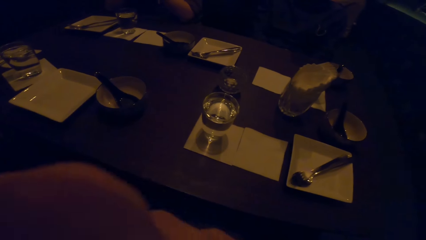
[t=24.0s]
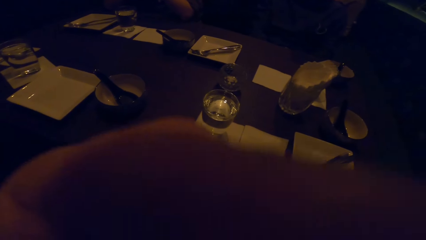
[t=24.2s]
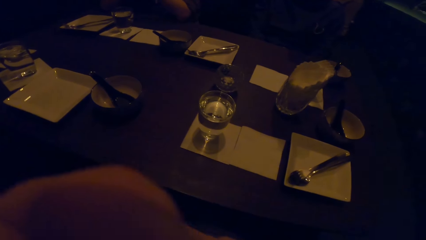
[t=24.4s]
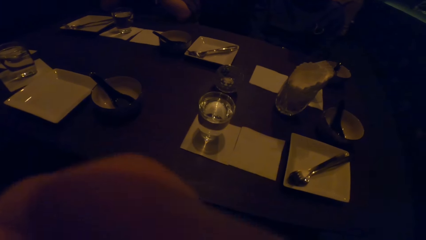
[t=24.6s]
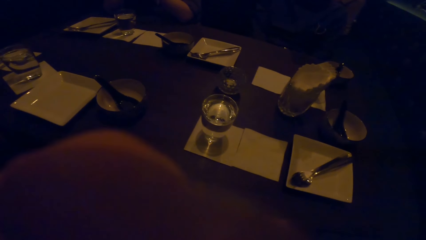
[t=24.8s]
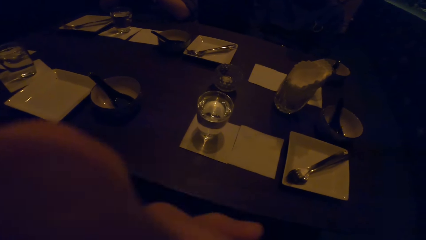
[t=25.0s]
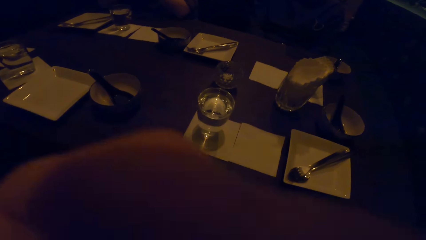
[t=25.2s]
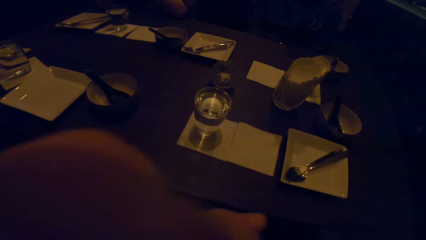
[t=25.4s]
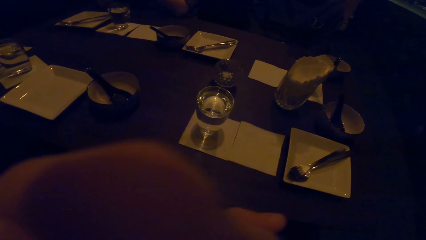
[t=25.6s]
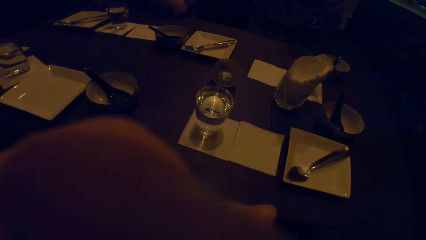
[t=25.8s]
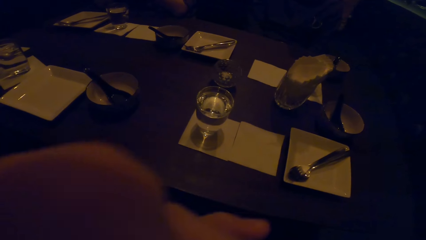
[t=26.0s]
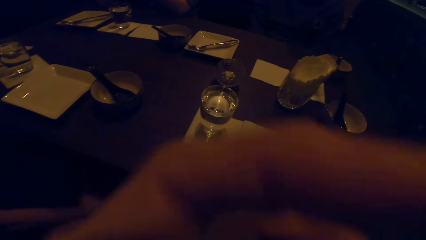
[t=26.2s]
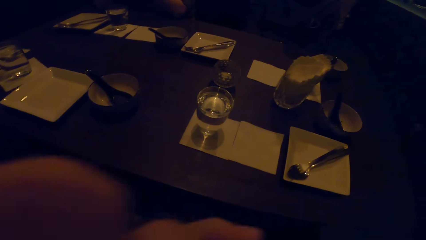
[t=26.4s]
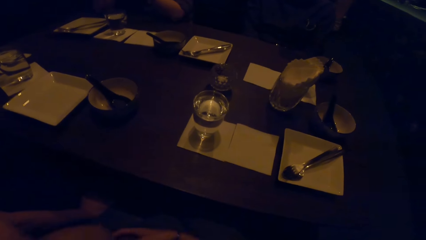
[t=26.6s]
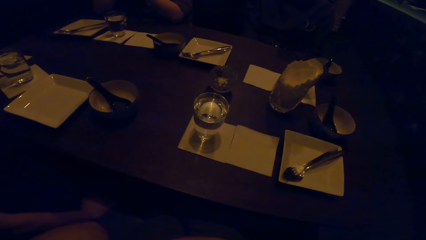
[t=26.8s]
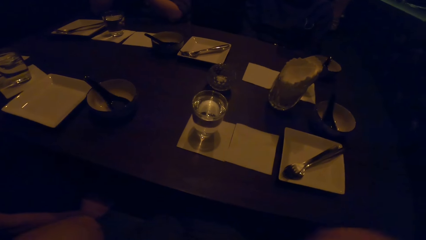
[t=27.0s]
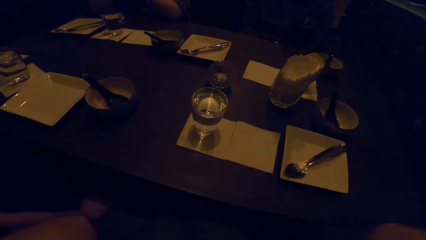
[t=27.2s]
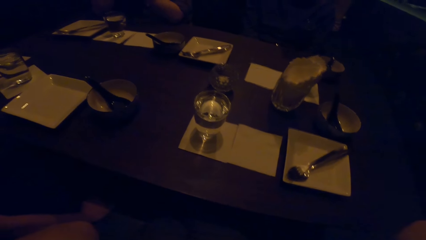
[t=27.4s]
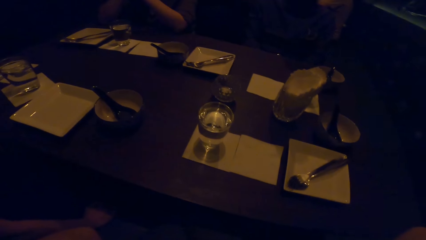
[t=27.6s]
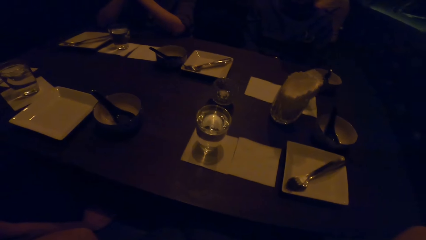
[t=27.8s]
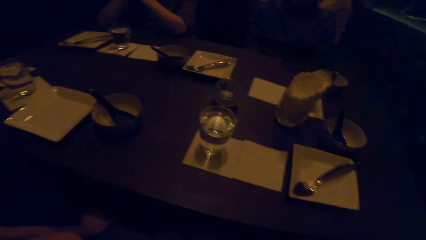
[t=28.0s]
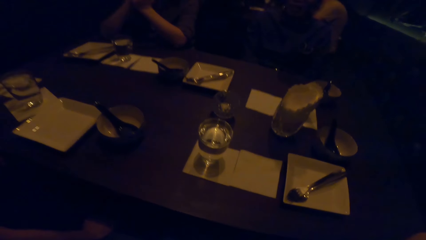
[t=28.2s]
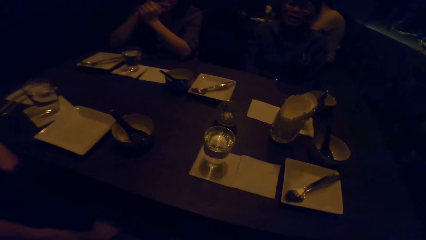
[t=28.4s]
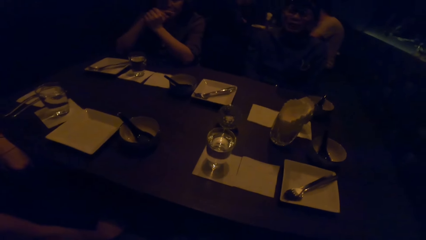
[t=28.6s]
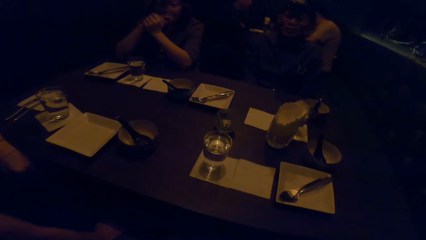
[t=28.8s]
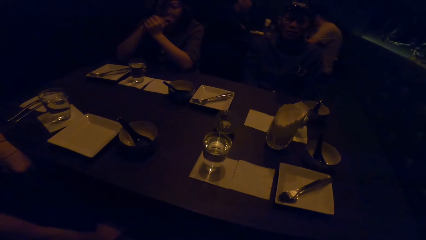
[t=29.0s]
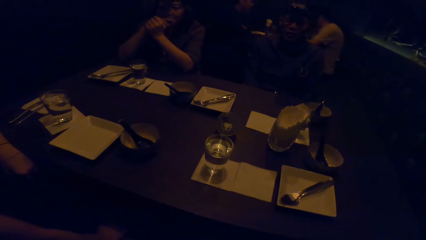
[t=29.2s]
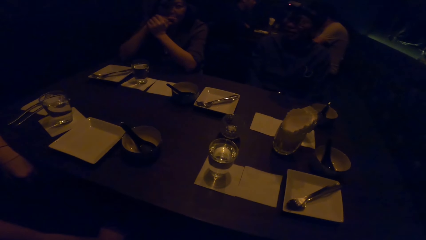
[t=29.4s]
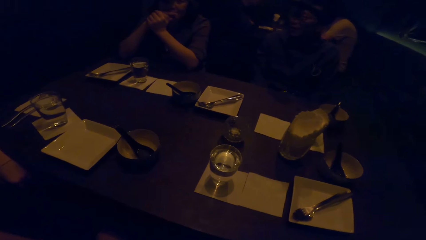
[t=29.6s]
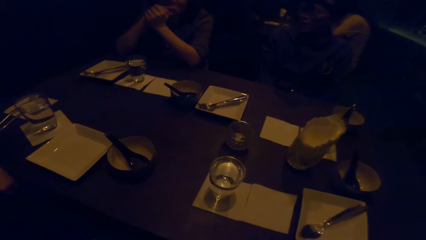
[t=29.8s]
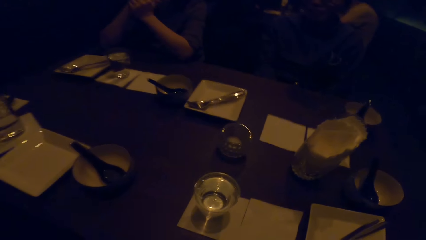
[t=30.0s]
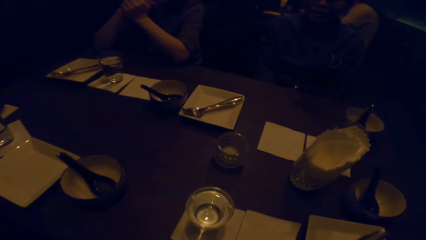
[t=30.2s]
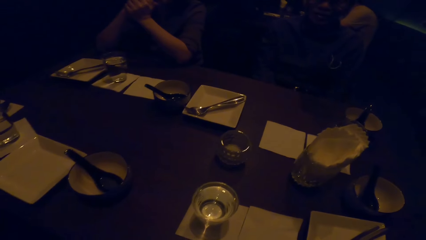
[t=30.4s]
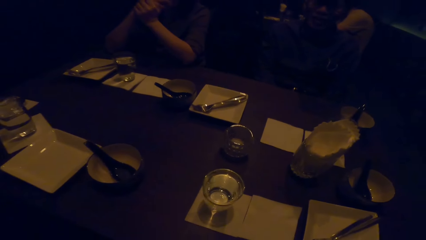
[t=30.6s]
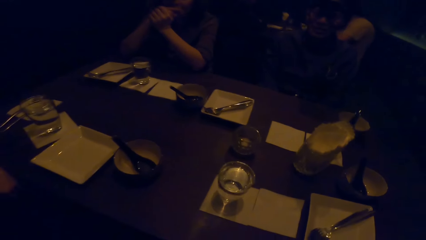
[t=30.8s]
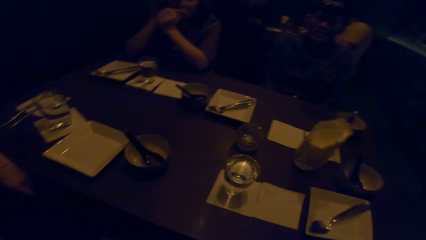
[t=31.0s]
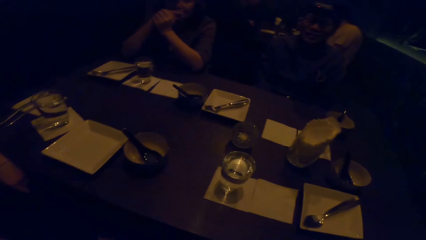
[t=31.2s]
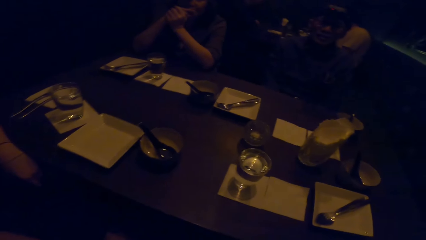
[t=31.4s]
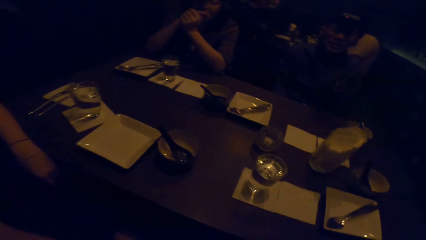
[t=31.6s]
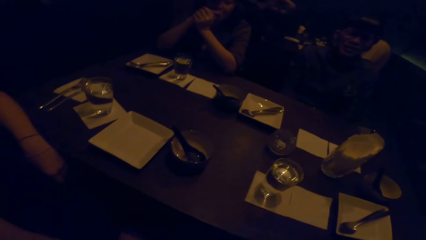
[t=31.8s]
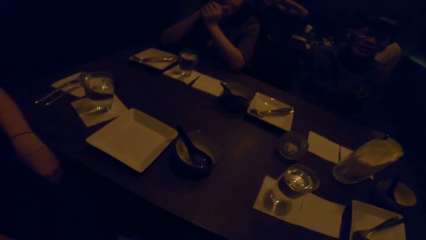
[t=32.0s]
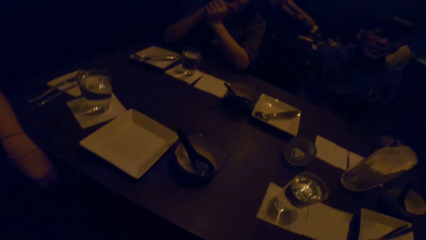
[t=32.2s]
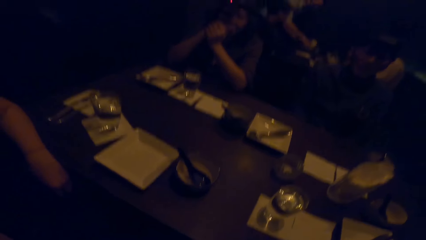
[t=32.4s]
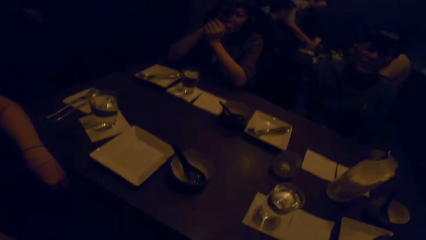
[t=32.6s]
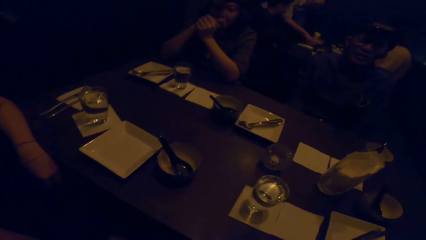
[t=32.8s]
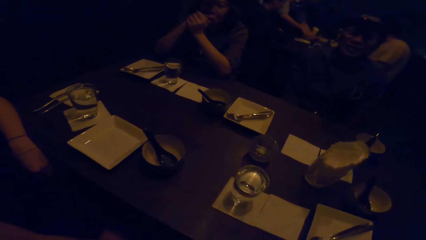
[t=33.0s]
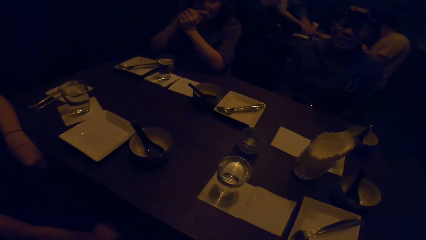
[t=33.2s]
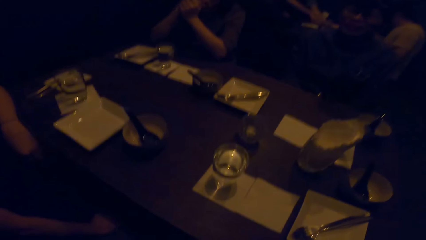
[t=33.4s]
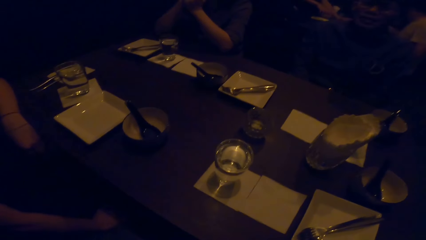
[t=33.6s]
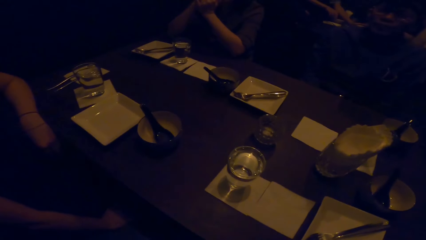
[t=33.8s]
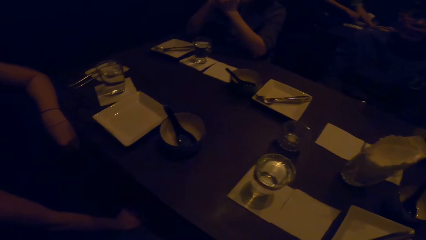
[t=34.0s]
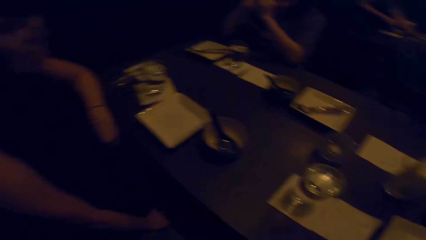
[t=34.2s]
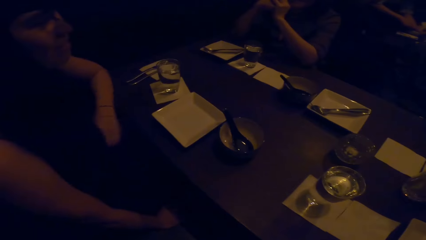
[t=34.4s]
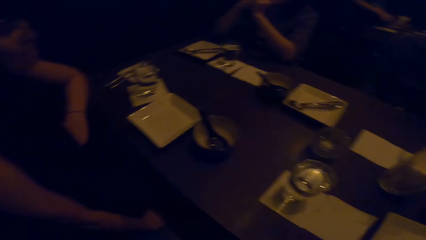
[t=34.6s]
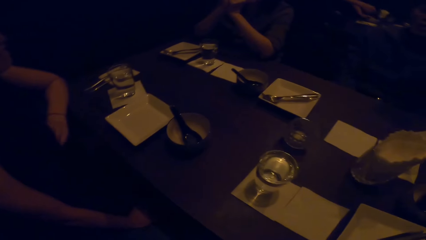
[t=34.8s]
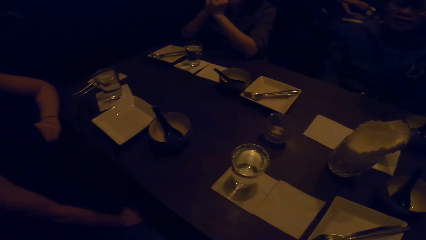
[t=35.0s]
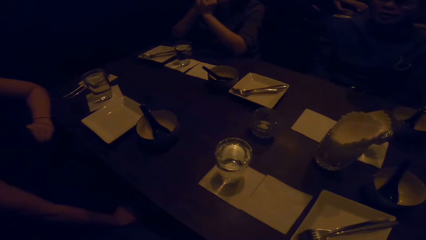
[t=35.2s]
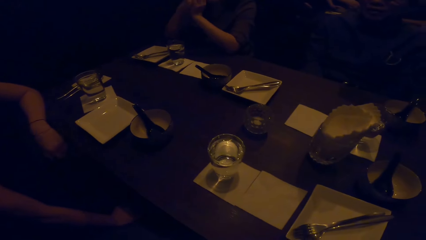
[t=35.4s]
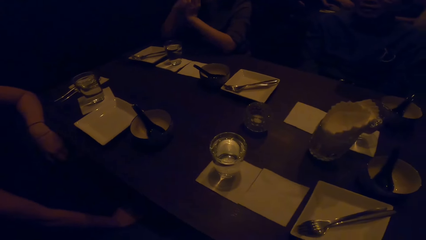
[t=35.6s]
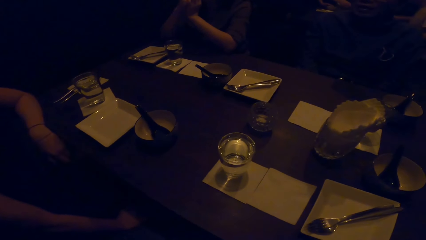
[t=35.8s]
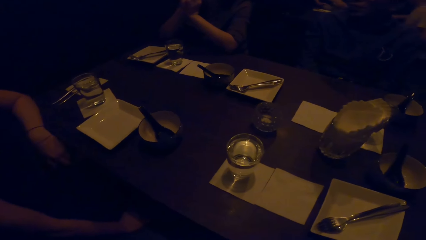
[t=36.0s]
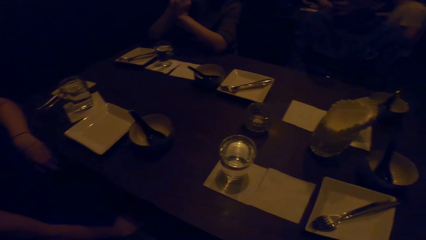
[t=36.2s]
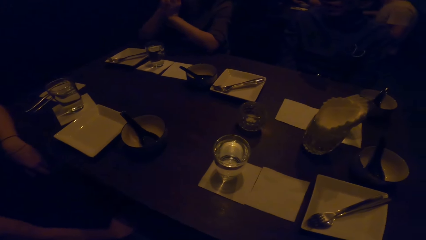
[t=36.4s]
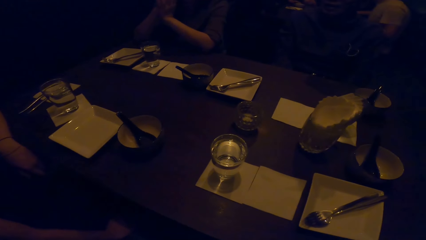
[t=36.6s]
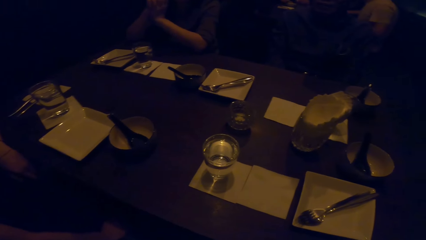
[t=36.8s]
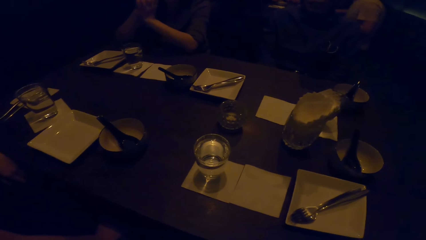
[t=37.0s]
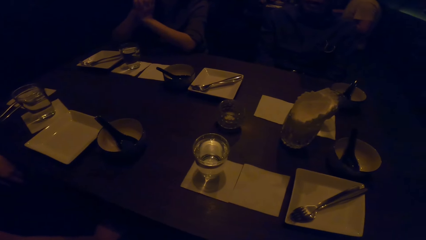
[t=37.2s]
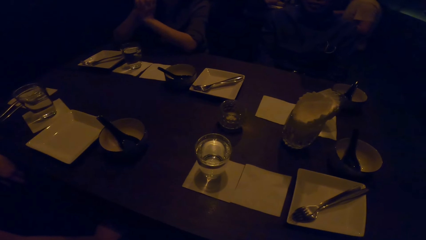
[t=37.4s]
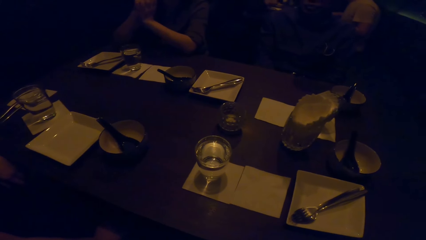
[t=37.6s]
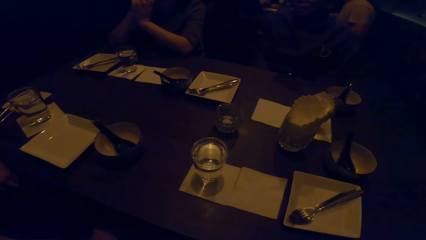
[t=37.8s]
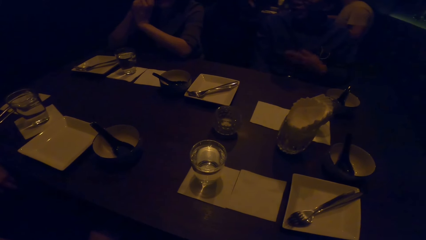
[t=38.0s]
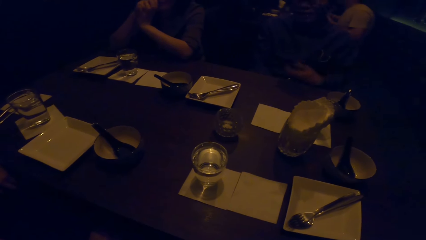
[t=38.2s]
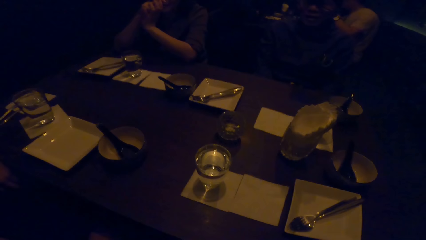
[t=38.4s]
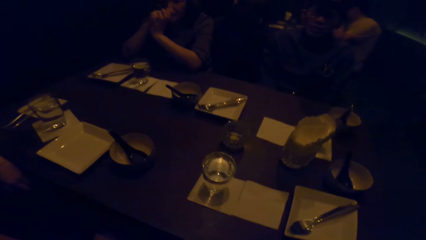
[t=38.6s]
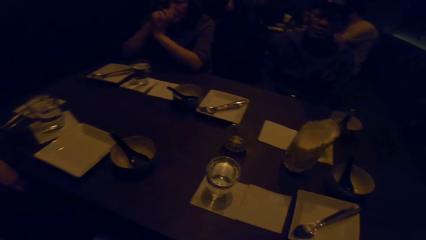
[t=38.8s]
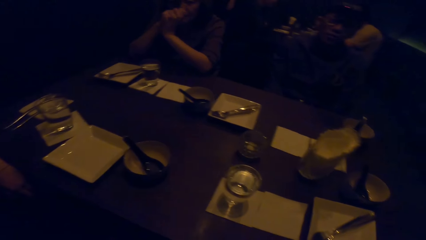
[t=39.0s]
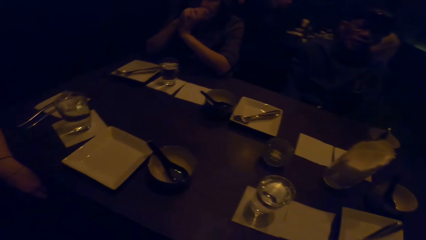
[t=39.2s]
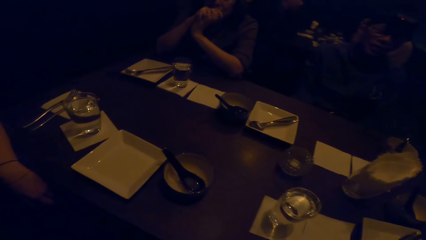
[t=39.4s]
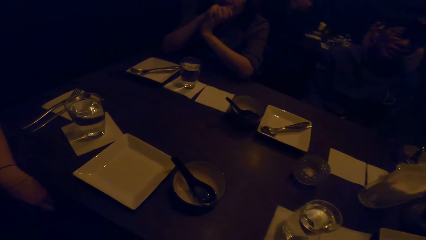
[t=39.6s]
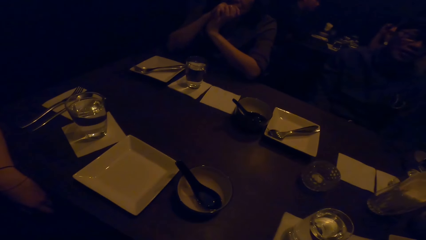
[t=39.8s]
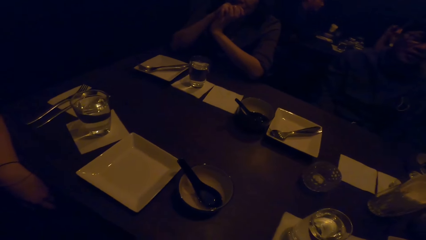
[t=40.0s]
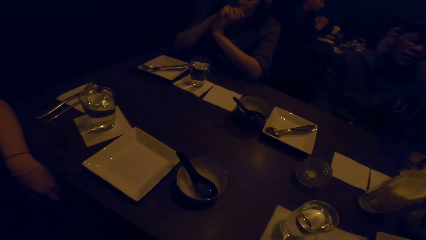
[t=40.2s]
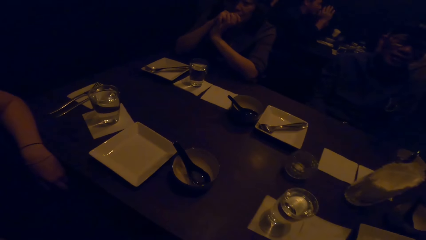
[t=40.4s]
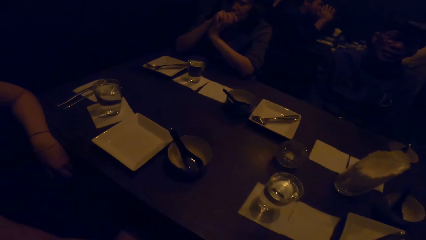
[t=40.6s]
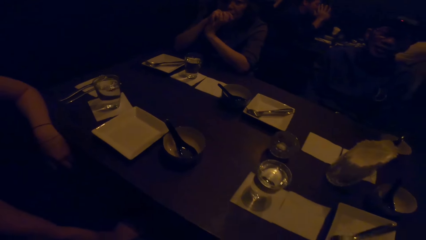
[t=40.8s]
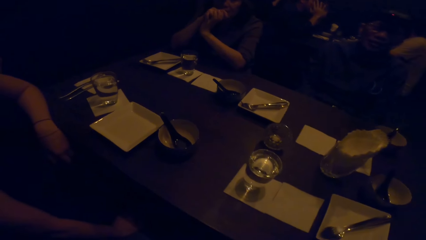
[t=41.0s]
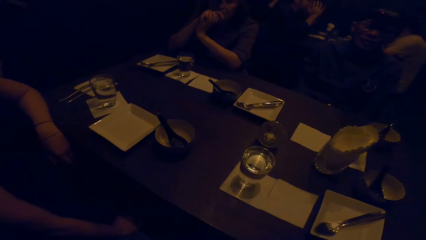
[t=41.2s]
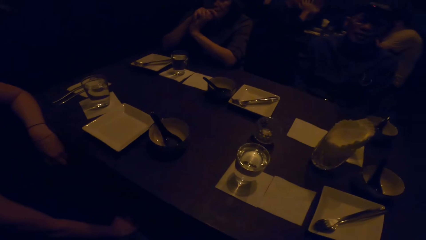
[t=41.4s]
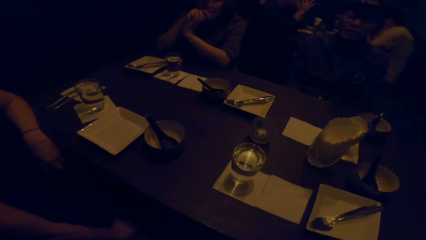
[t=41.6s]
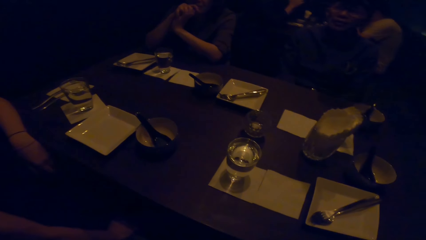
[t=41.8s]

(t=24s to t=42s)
The camera wearer rubs something with his hand. A person moves her hands. The camera wearer looks around the table.
